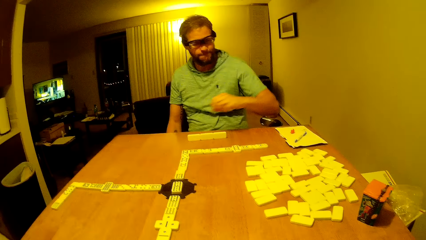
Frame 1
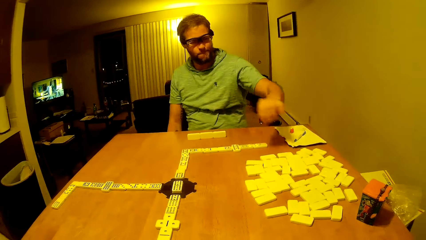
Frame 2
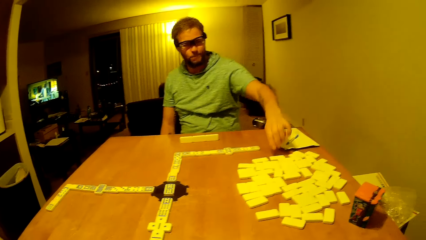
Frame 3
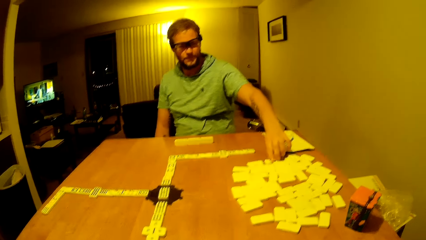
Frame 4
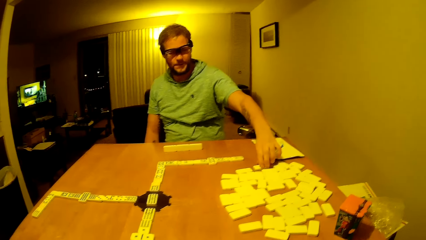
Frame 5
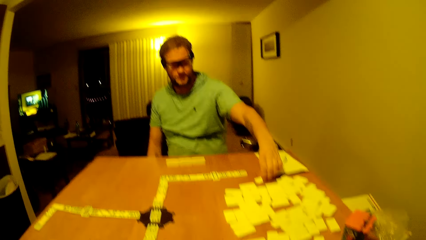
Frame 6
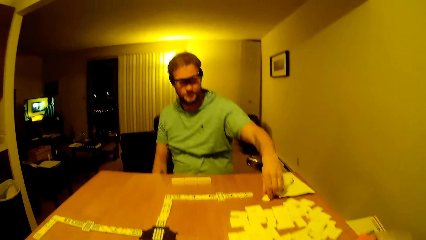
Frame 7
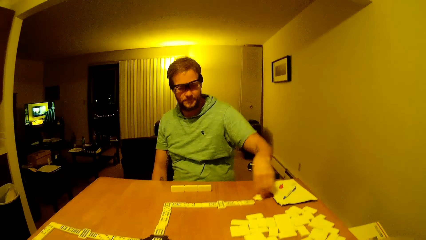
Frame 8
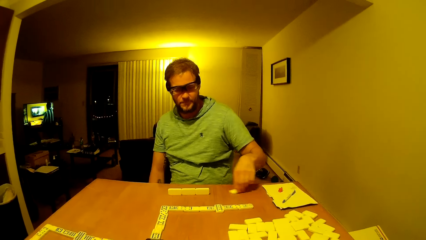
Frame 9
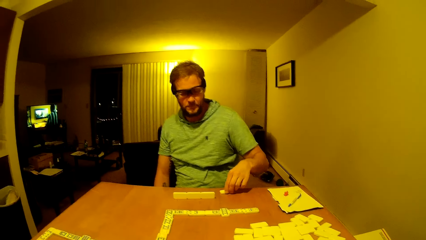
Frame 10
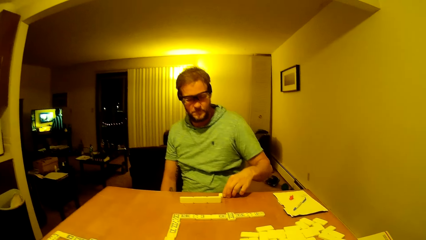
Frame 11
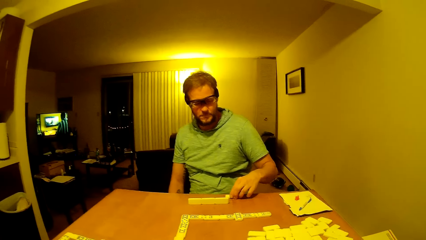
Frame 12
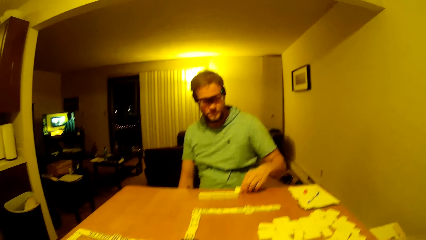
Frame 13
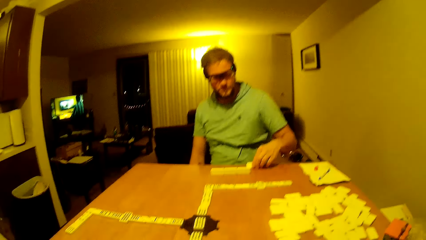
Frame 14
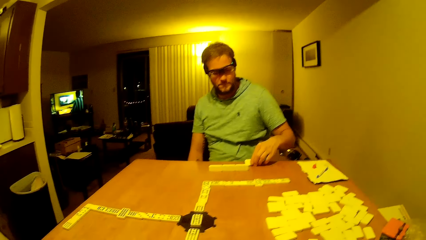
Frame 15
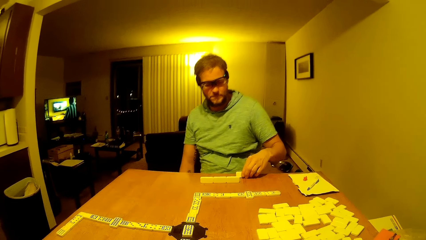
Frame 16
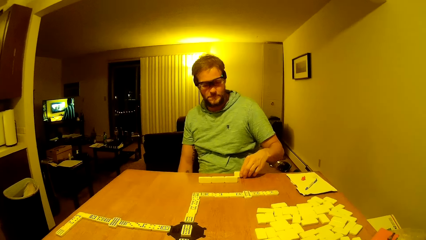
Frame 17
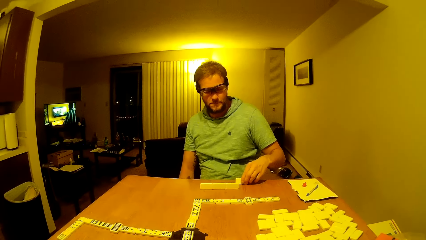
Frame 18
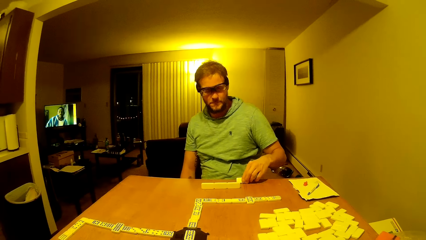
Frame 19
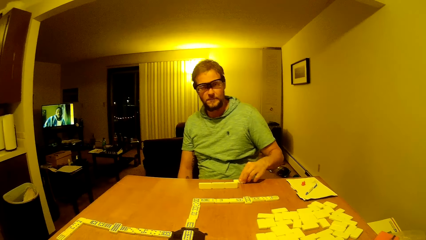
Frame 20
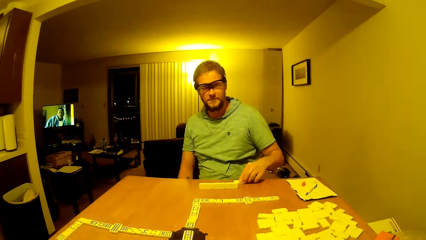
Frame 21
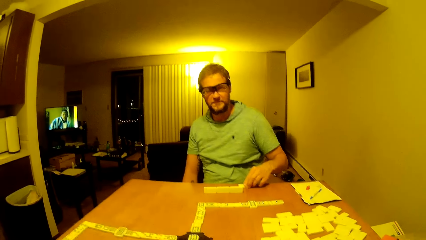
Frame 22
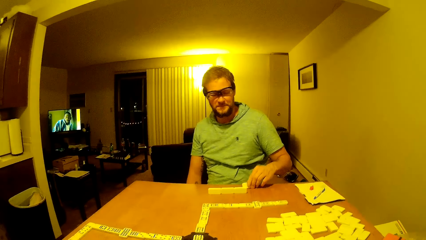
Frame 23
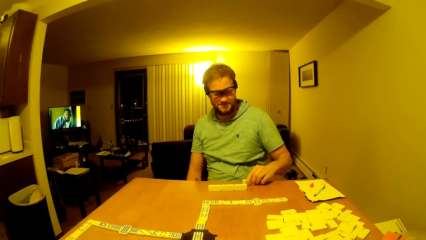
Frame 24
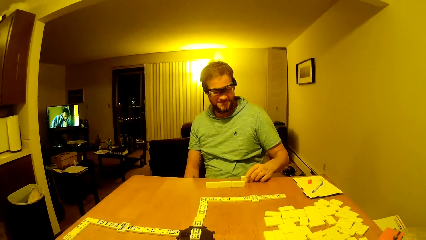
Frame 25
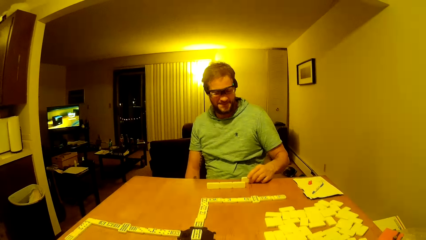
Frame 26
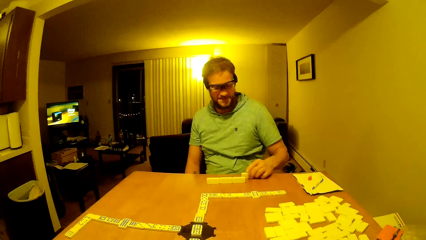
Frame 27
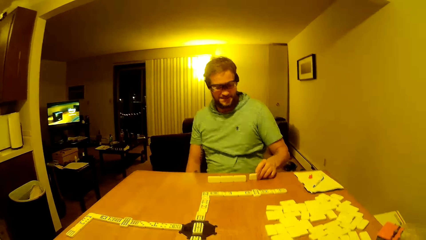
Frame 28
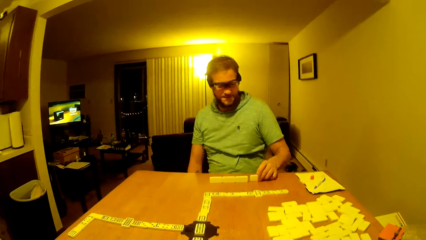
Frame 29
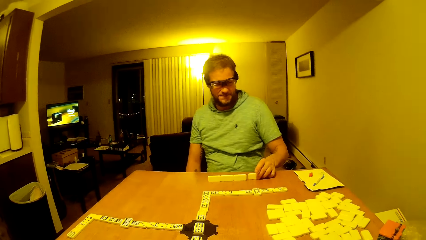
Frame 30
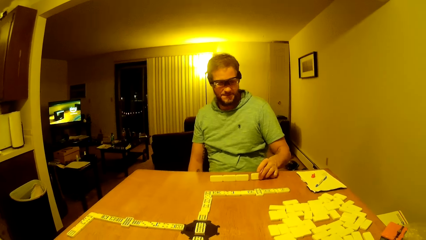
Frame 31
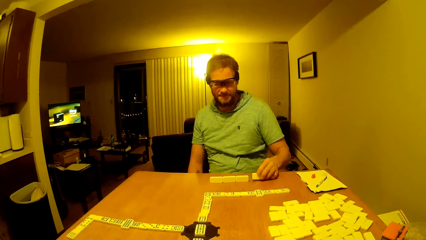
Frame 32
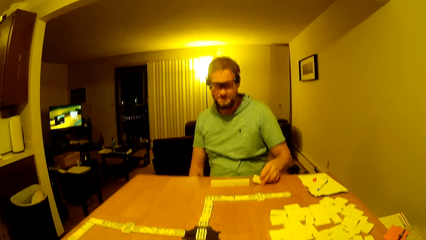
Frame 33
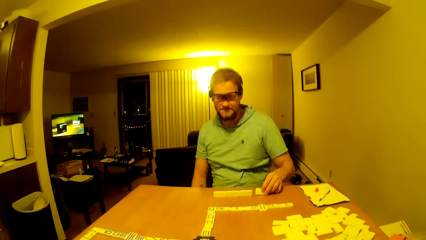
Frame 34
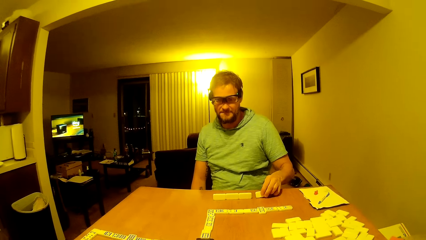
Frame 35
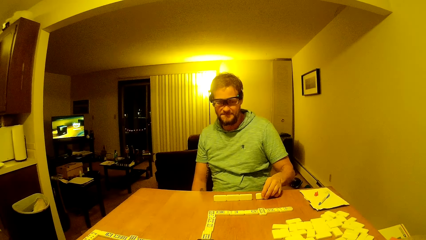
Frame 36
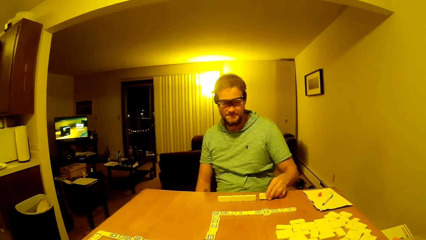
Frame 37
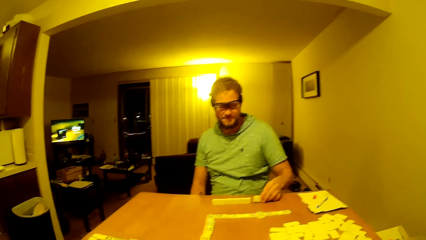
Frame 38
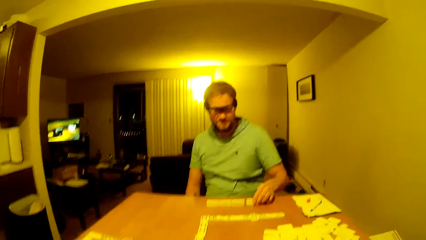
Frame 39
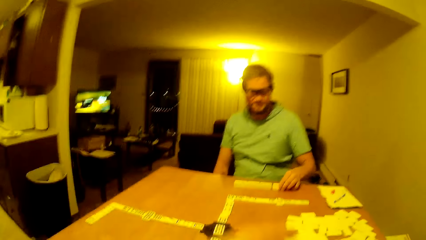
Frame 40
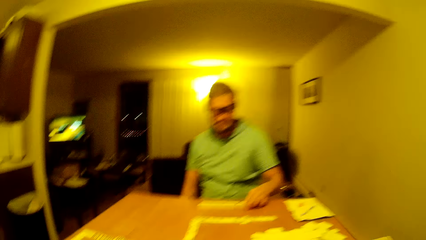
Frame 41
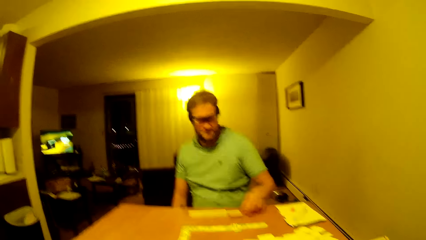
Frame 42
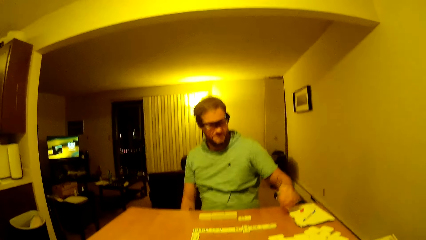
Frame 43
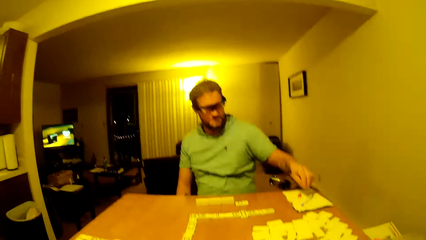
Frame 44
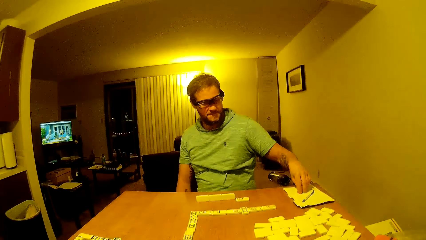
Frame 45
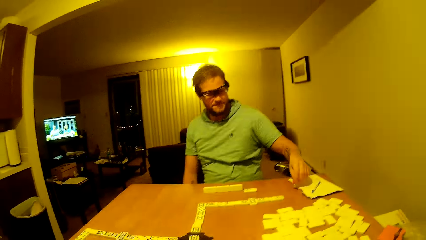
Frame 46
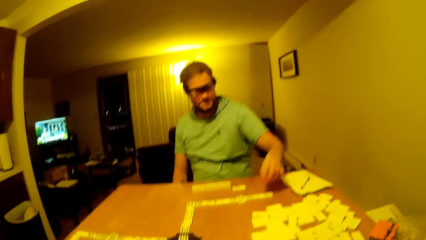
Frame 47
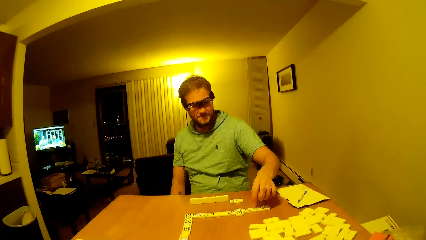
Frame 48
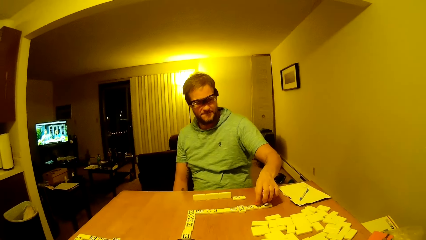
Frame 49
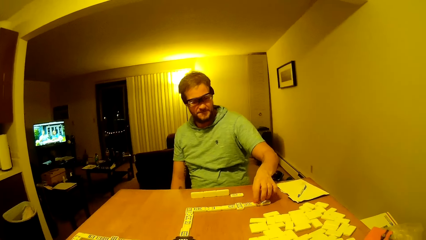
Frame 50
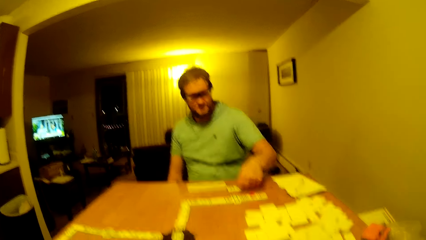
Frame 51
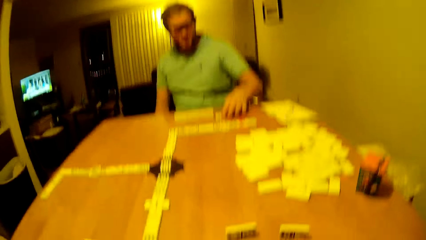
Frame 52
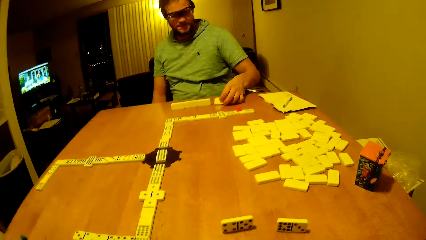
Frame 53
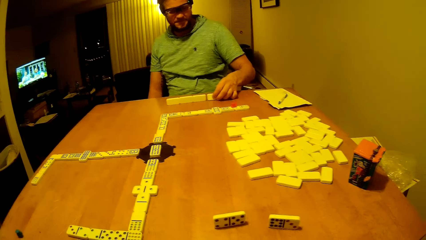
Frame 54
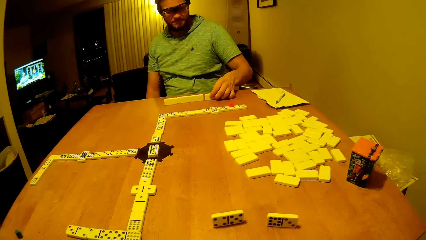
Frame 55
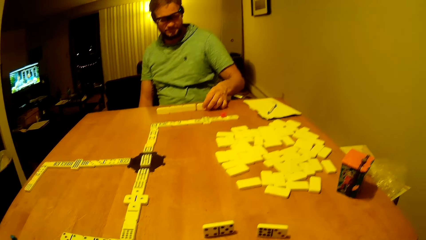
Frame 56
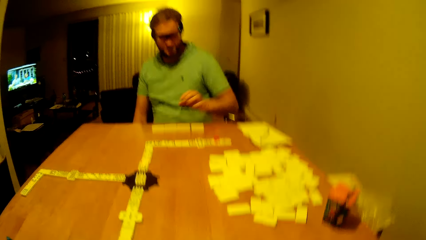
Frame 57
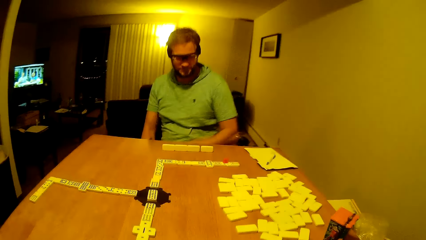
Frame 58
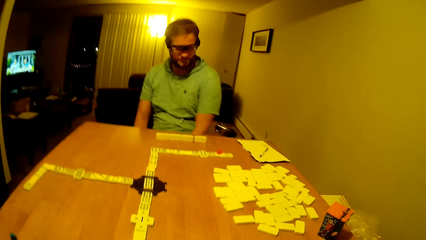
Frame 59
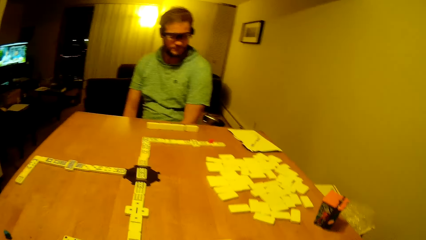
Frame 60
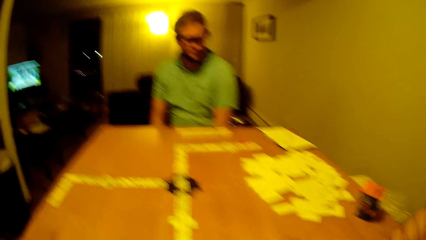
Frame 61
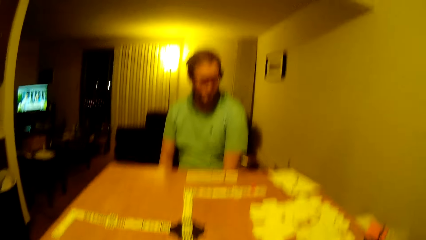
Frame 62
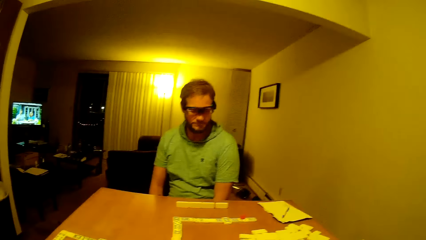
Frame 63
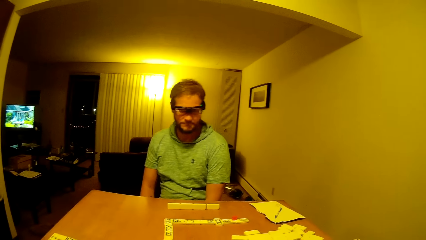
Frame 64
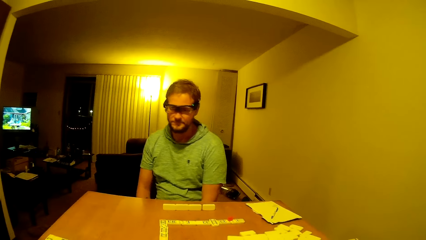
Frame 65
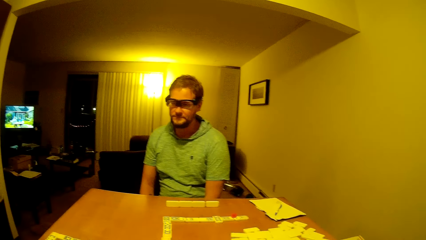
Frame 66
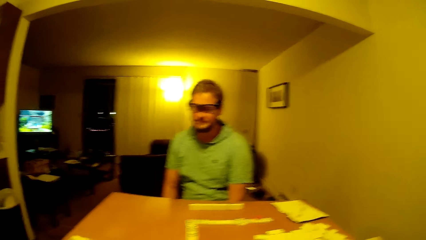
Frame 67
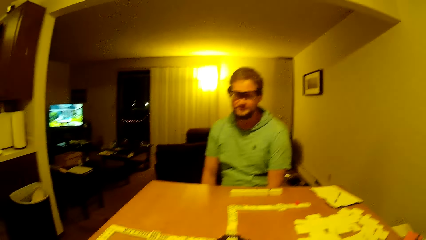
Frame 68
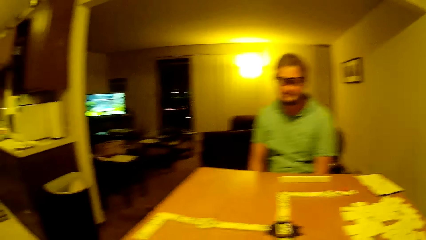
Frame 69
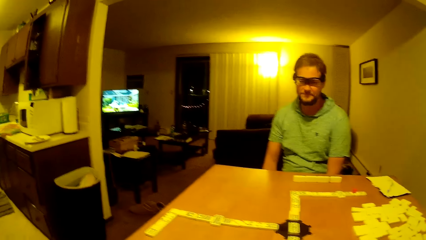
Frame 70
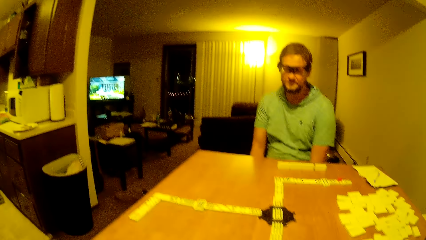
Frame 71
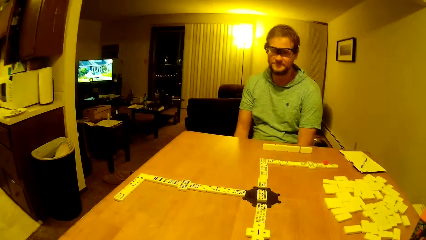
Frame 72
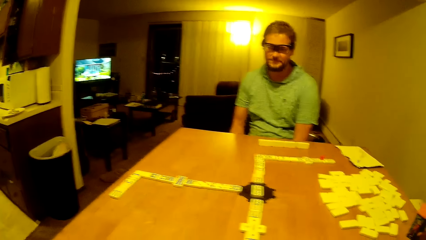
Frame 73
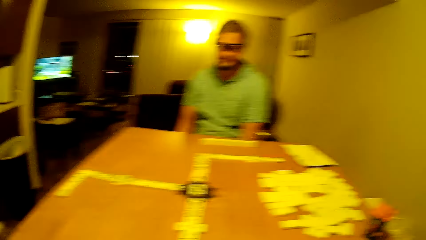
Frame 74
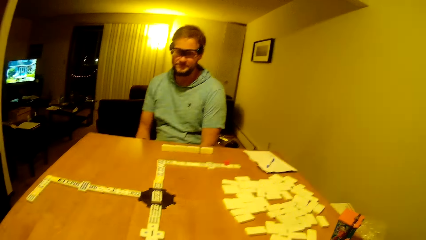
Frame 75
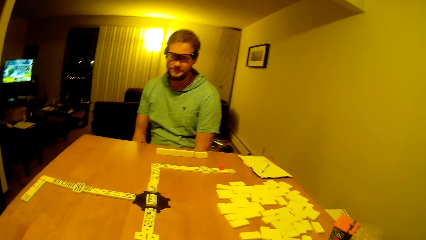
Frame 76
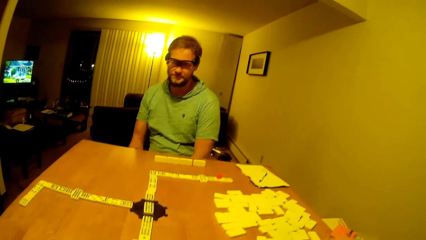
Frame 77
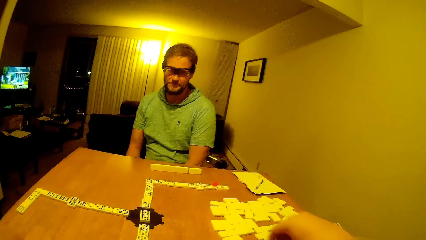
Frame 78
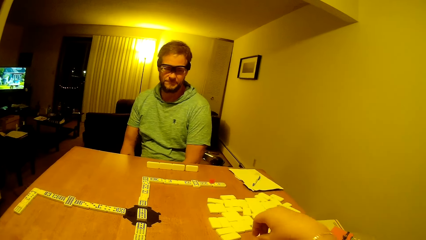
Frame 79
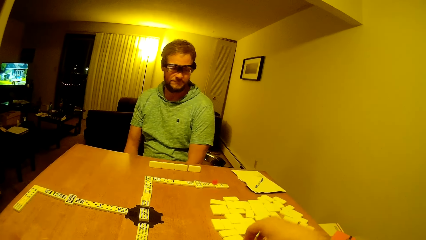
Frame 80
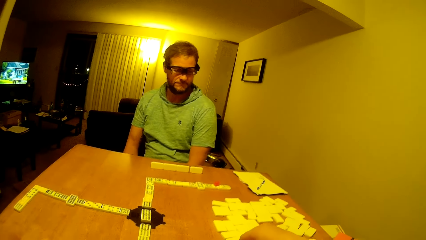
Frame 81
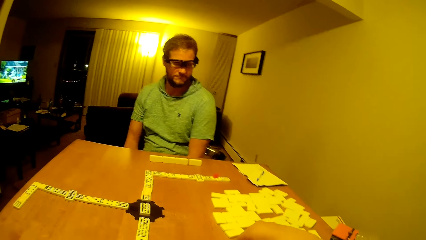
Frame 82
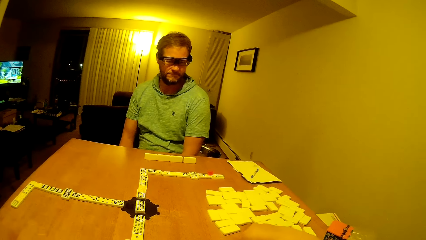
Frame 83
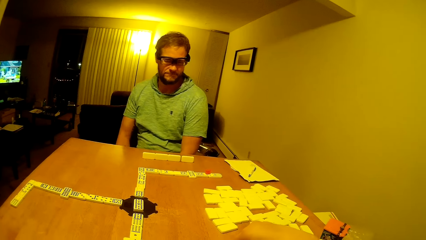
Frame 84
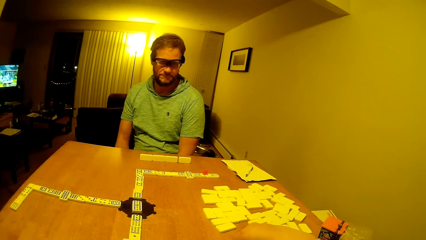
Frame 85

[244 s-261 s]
A man picks up the dice and drags the pai gow tile on the table. He places the dice down. He looks at the pai gow tile. He knocks the dice down. He drops the pai gow tile on the table. He picks the dice. He places a plastic on the dice. He places the dice on the pai gow tile. He picks the pai gow tile. He puts the dice upright. The camera wearer looks on the table. The man puts hands down.
